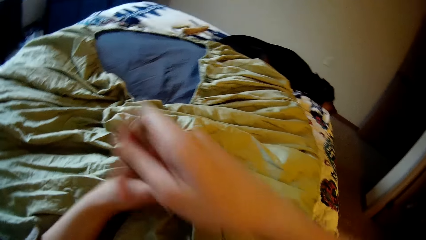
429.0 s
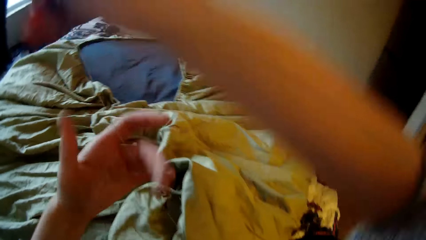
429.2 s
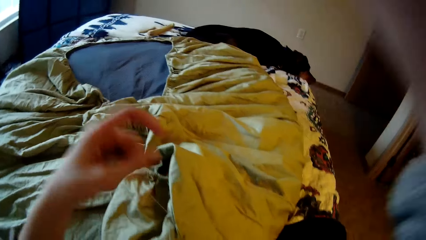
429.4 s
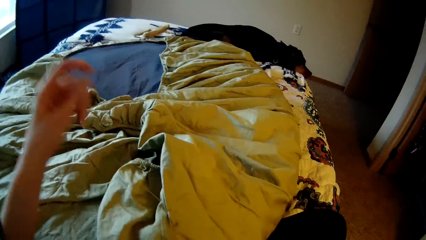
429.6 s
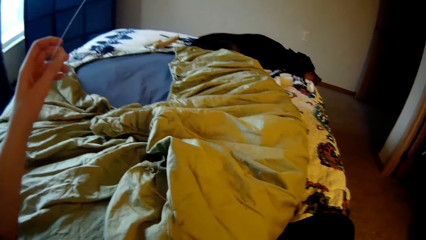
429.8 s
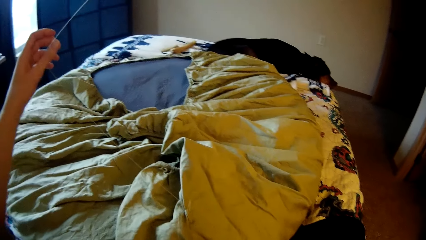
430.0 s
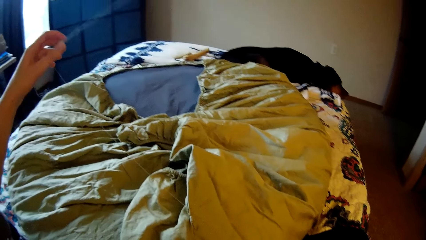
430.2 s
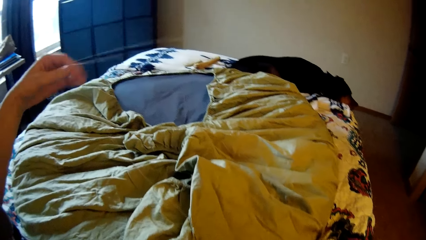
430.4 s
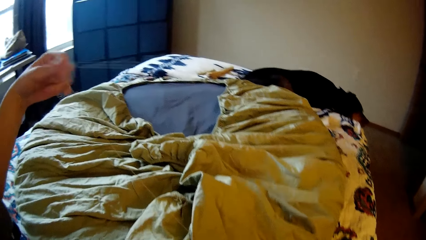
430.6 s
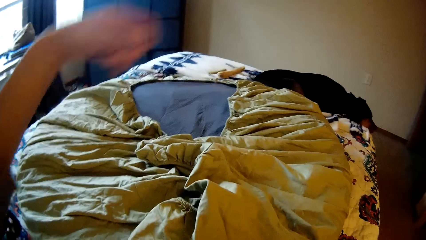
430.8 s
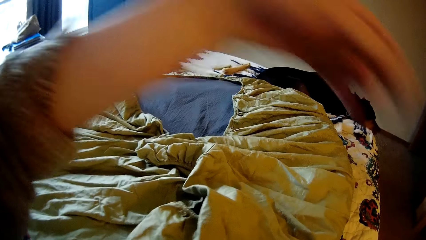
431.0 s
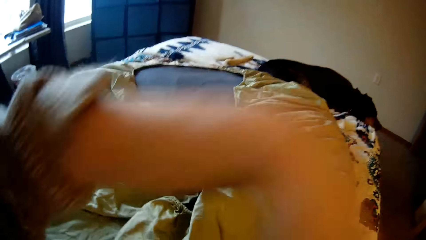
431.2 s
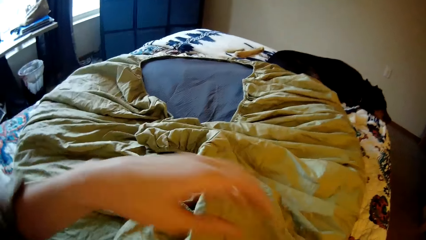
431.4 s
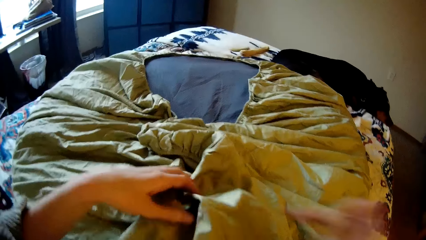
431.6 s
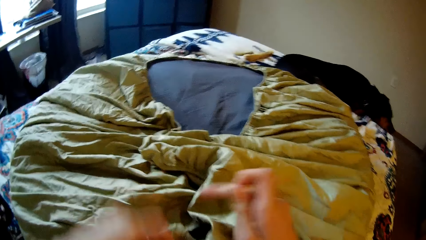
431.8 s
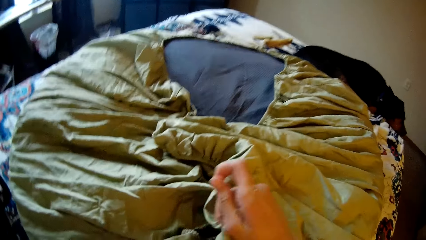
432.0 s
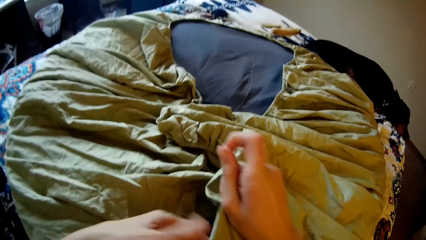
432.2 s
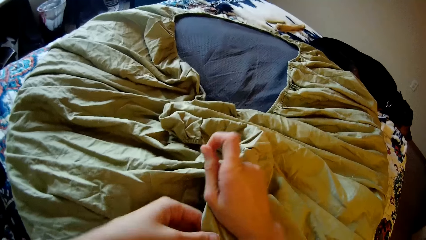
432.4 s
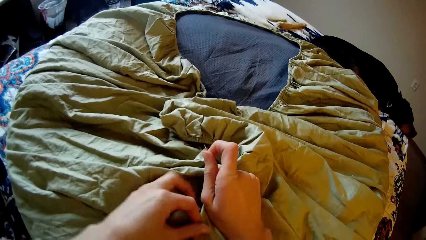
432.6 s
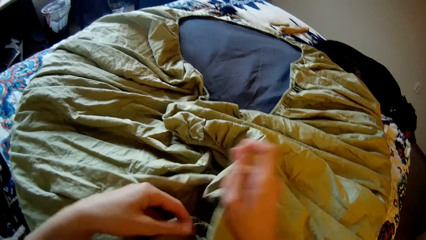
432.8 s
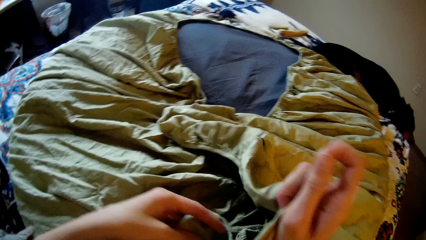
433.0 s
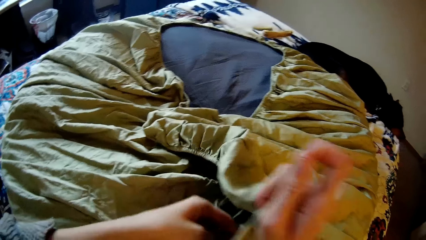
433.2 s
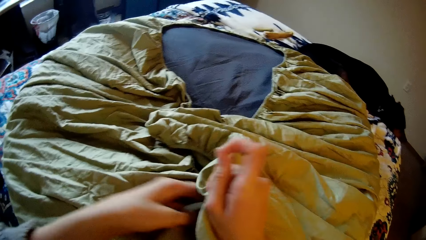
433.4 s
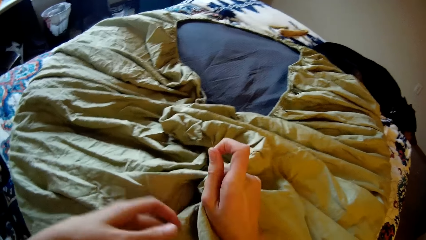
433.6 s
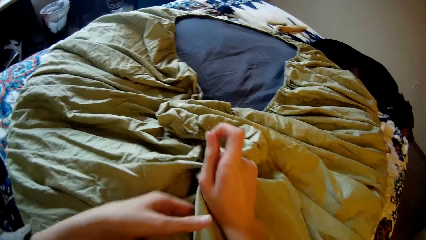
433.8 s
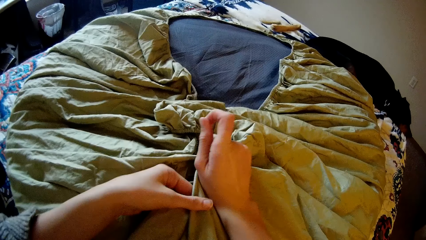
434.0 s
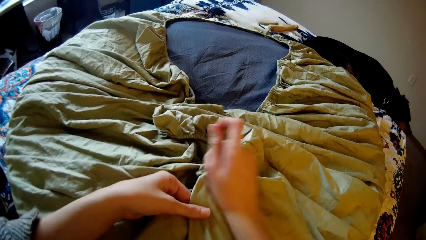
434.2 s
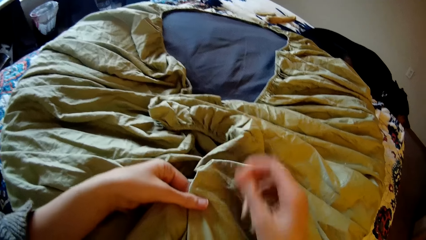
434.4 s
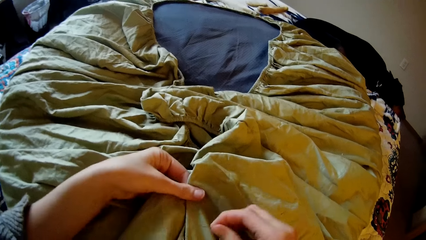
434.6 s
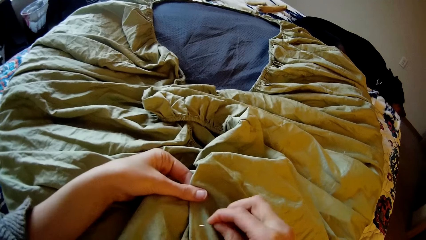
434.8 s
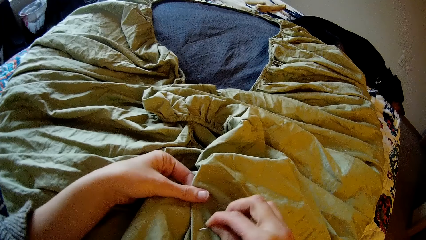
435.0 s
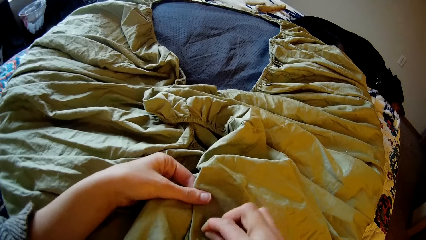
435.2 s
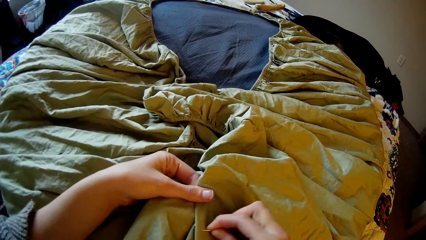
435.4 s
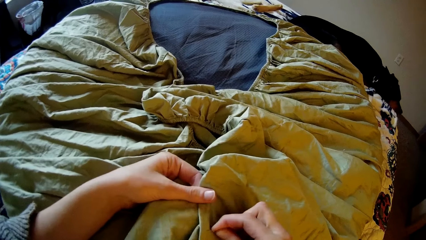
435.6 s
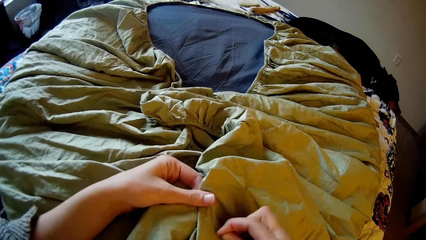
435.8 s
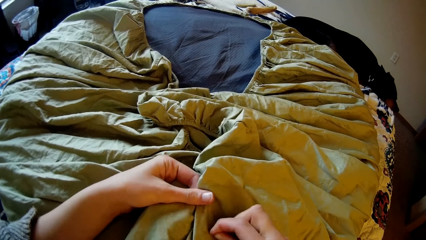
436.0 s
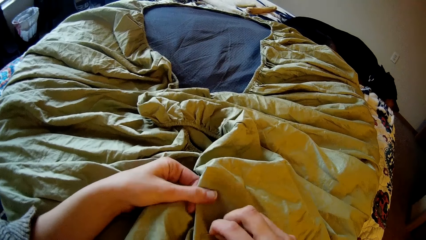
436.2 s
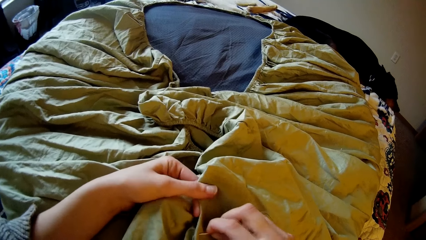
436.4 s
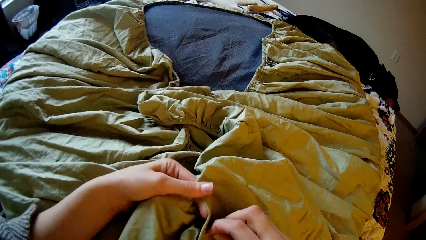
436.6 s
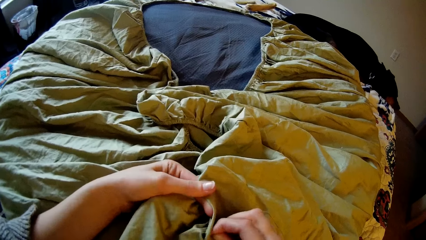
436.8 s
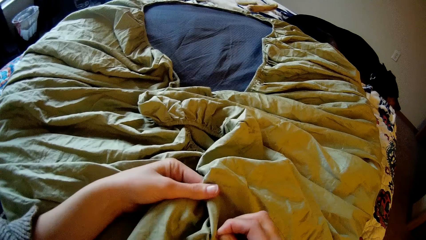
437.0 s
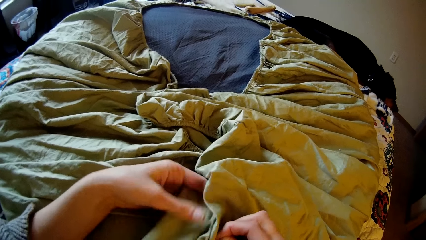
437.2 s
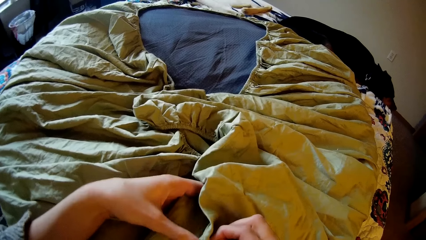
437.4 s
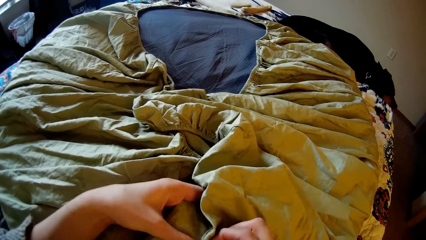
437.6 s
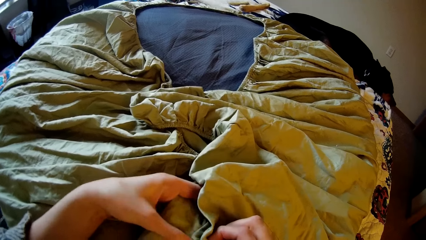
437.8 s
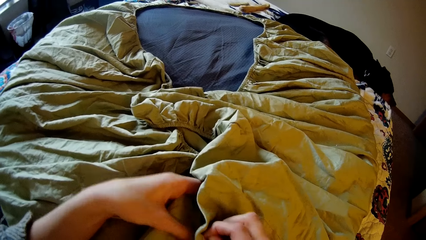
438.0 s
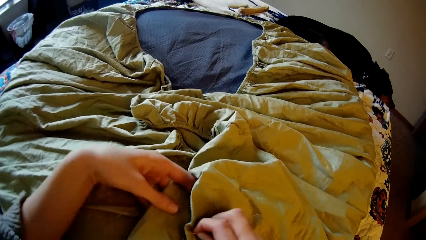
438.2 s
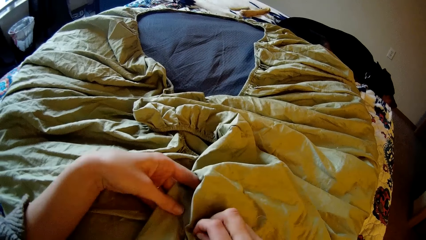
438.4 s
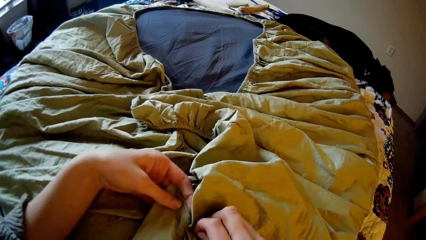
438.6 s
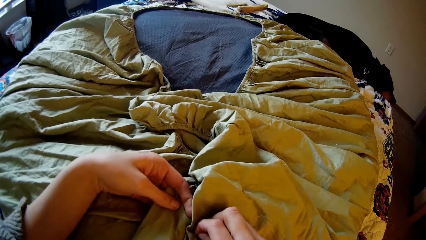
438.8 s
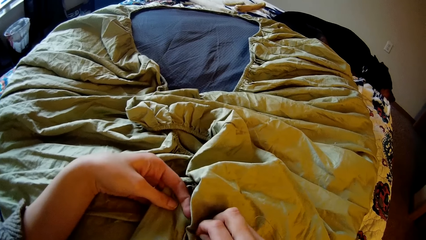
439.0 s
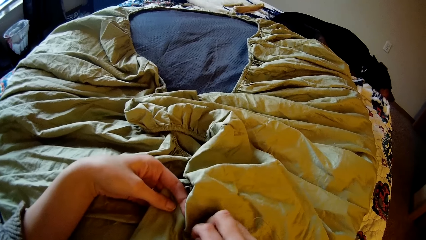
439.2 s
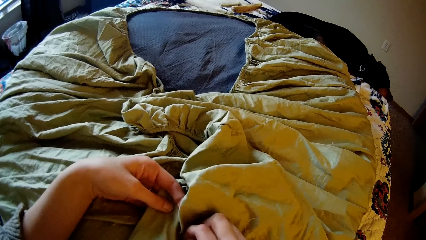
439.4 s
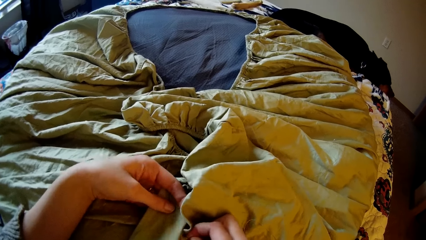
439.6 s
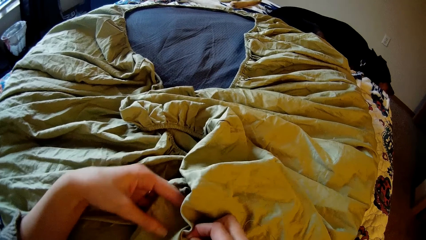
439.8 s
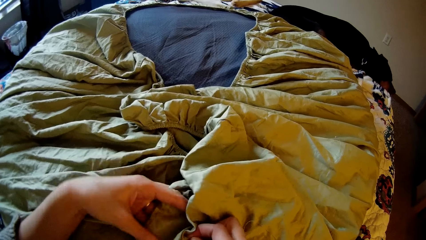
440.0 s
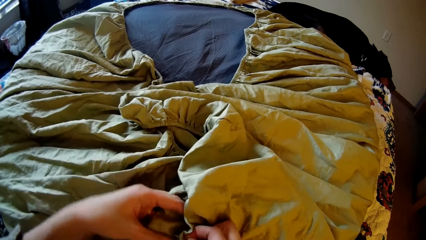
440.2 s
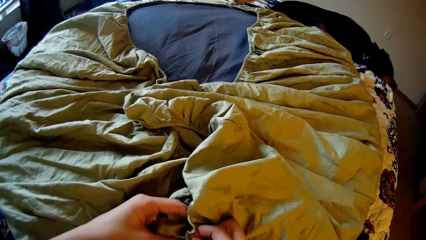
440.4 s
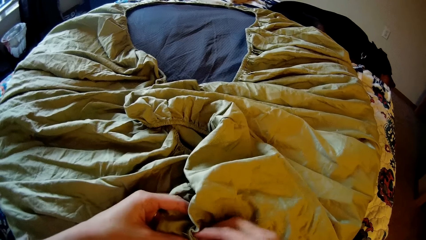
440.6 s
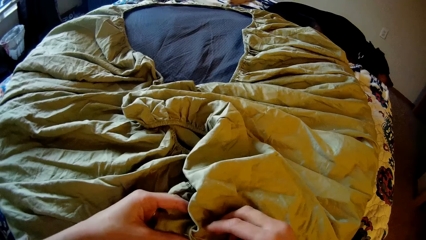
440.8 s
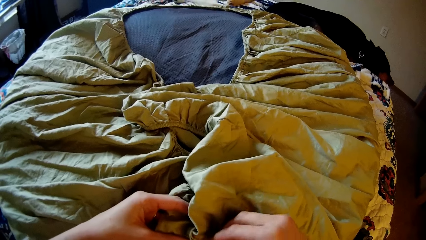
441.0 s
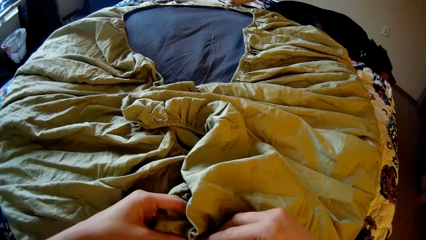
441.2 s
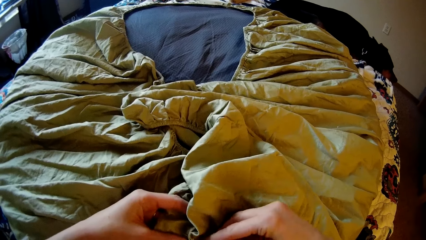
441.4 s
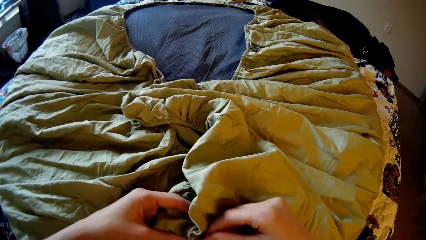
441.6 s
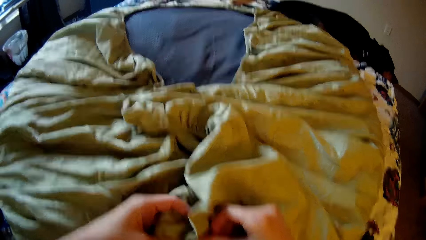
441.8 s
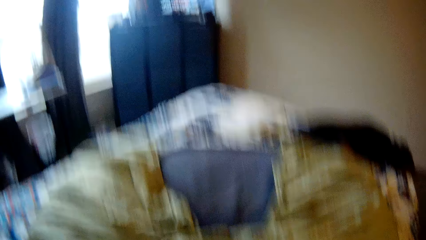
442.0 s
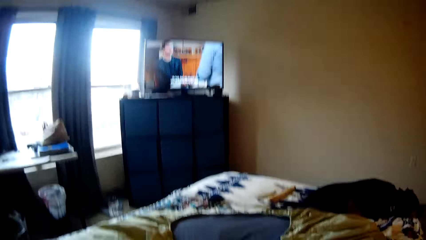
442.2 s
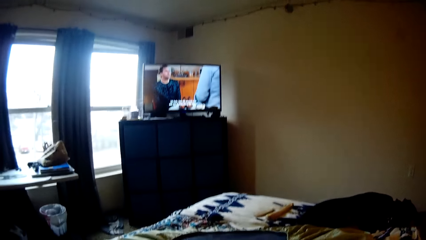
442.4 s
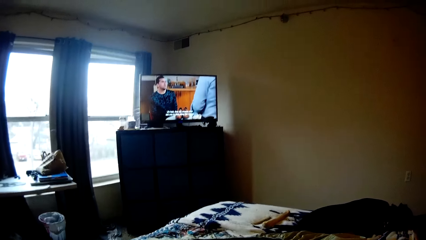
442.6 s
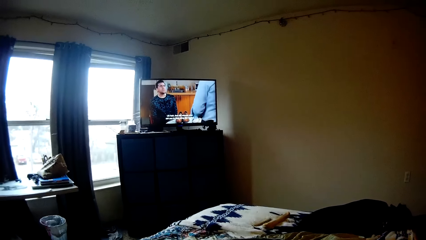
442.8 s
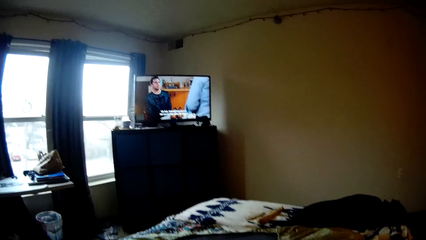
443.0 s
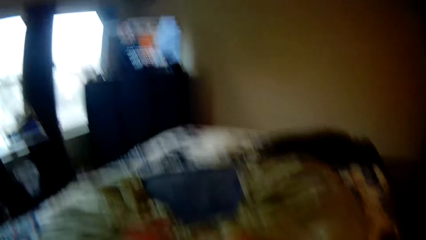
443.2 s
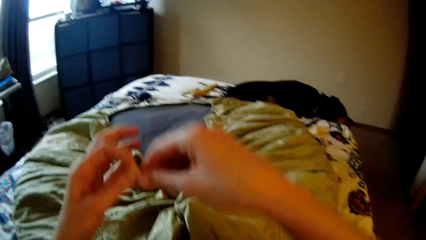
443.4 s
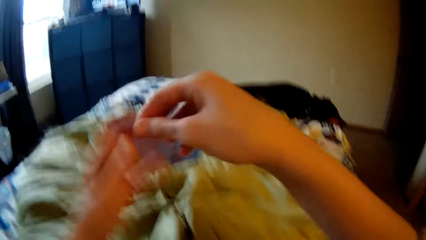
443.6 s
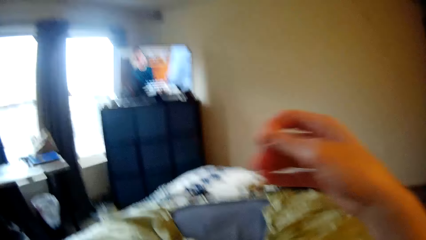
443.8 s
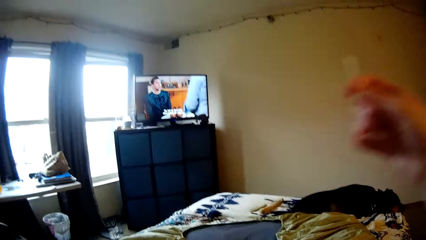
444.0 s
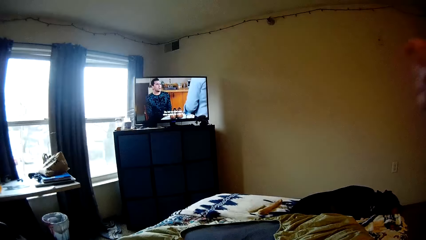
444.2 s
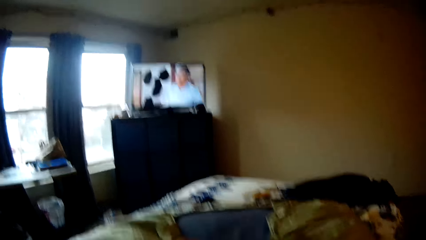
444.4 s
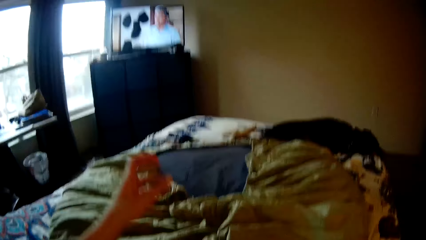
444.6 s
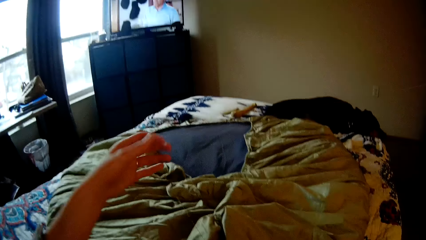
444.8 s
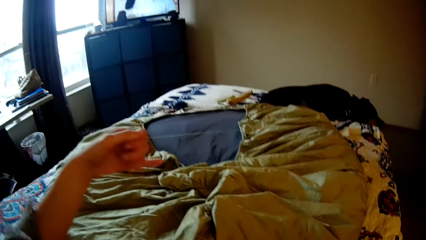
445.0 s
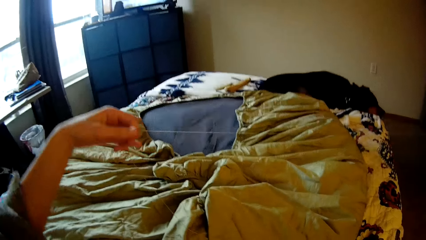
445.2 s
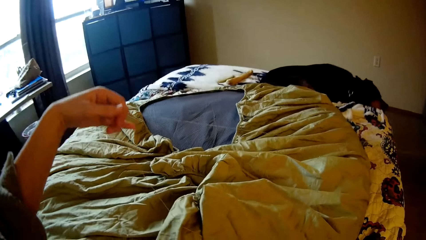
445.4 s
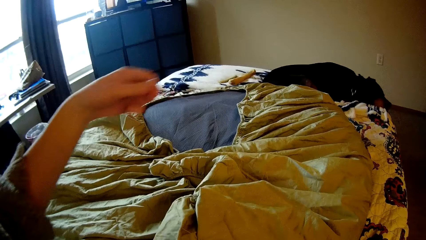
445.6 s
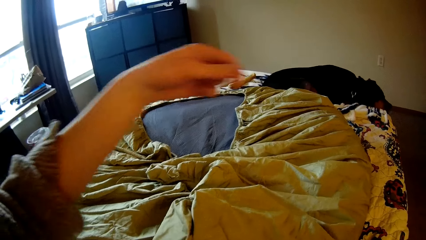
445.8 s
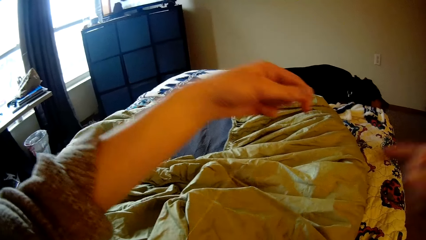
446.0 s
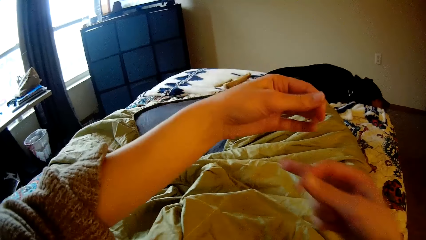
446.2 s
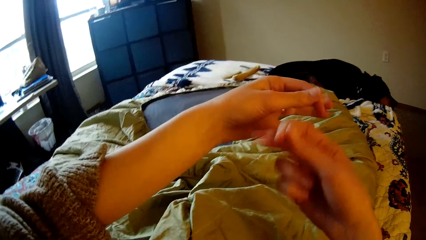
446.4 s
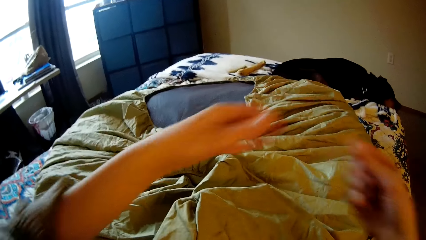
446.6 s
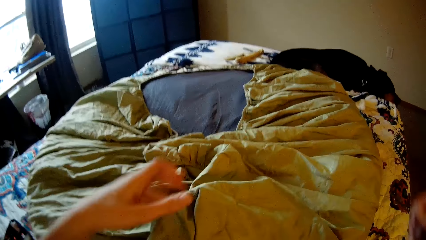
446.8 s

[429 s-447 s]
The camera wearer strengthens the sewing thread. The dog moves its head. The camera wearer adjusts the bean bag with her hands. She moves the bedsheet. She sews the bean bag with the needle and thread in her right hand. She looks up at the television. She strengthens the sewing thread.
